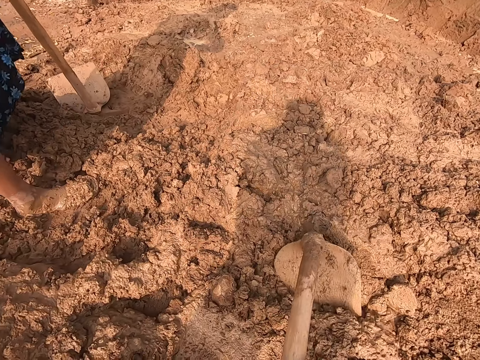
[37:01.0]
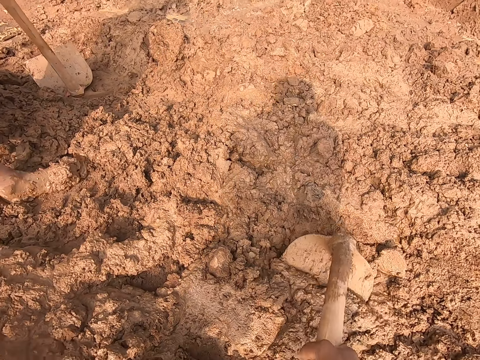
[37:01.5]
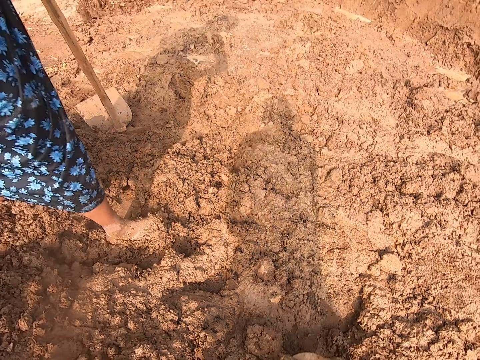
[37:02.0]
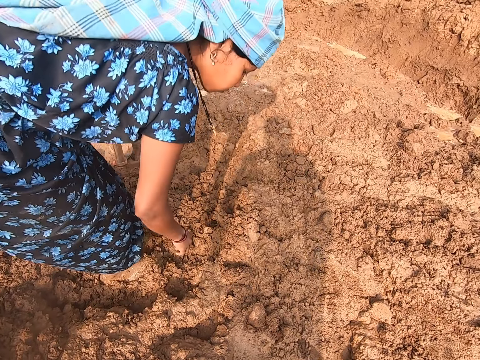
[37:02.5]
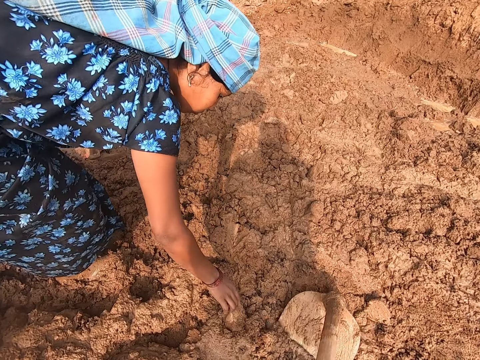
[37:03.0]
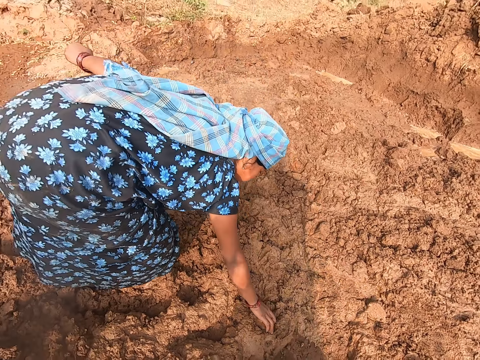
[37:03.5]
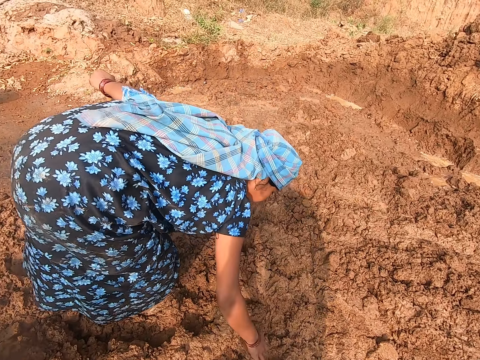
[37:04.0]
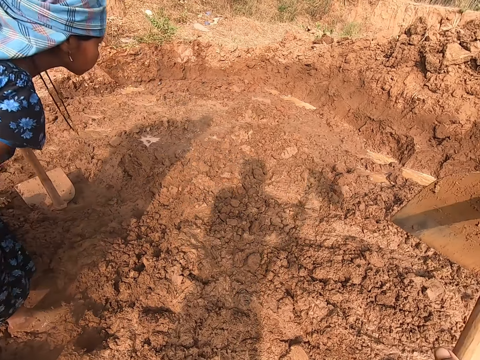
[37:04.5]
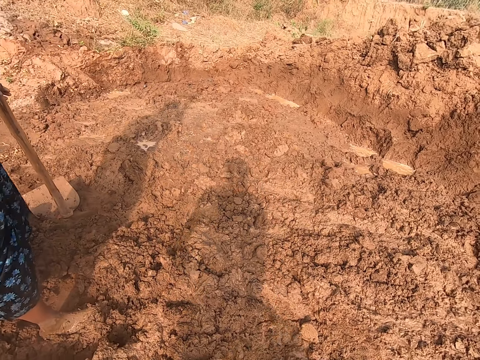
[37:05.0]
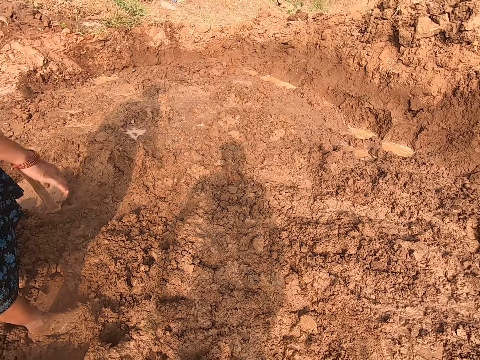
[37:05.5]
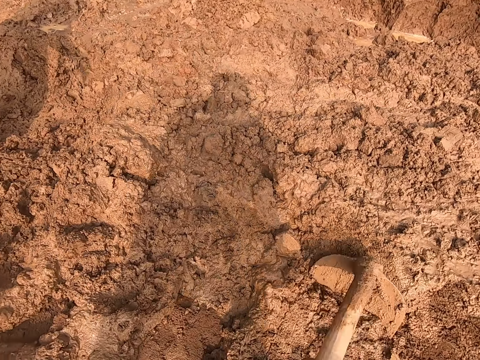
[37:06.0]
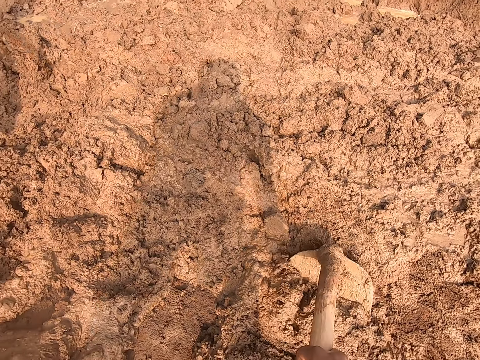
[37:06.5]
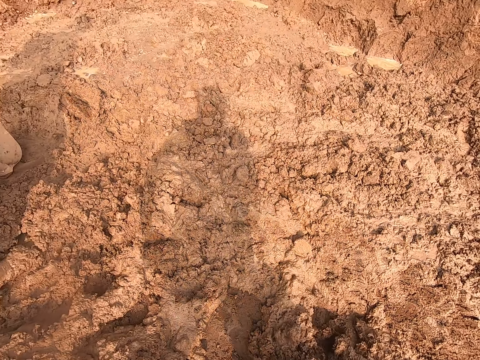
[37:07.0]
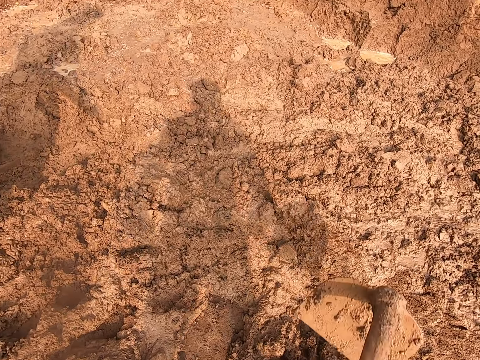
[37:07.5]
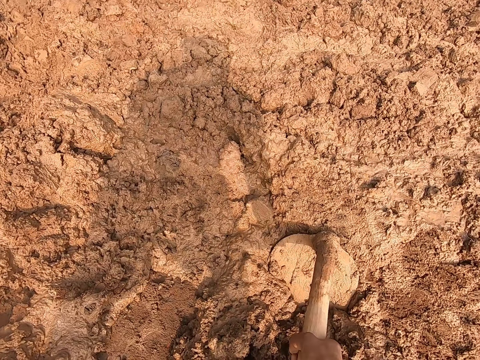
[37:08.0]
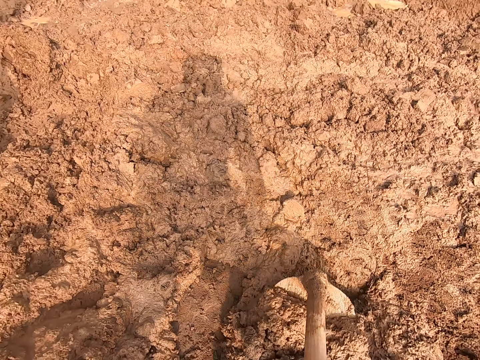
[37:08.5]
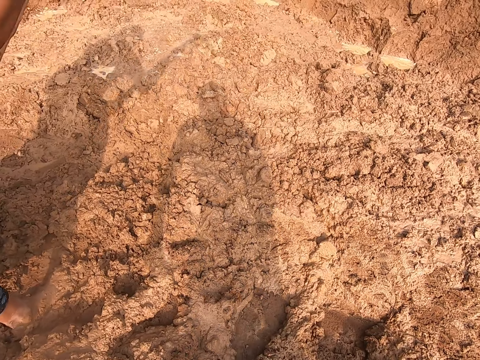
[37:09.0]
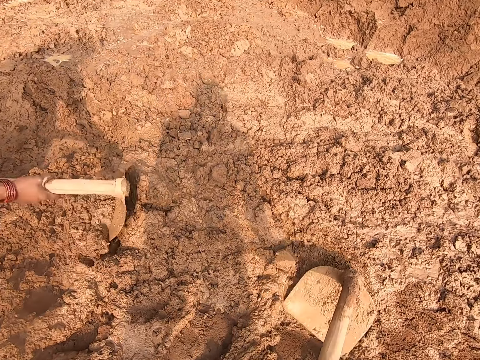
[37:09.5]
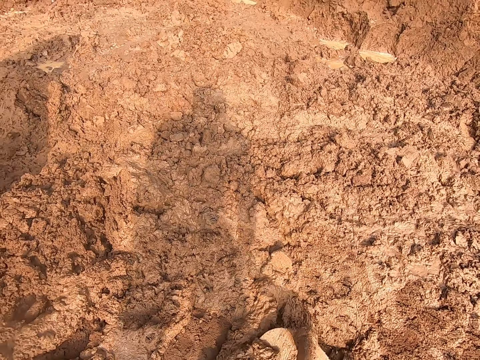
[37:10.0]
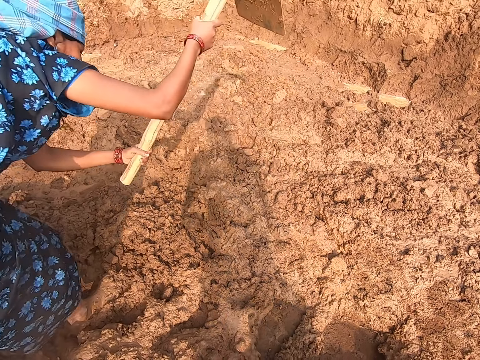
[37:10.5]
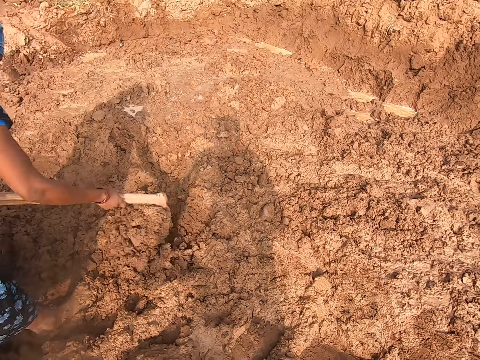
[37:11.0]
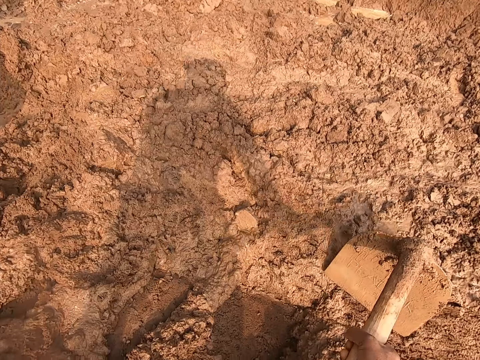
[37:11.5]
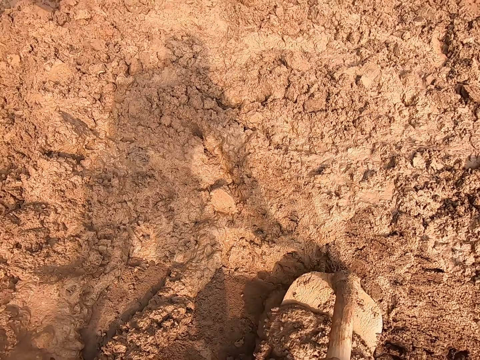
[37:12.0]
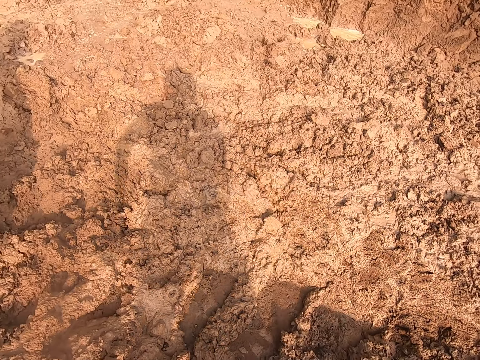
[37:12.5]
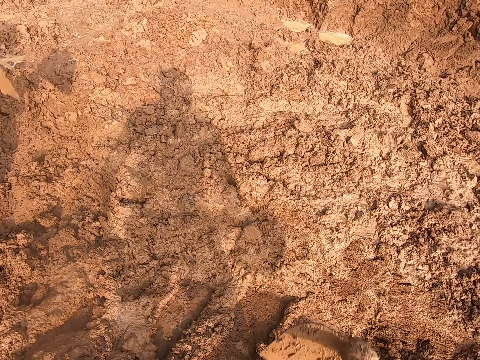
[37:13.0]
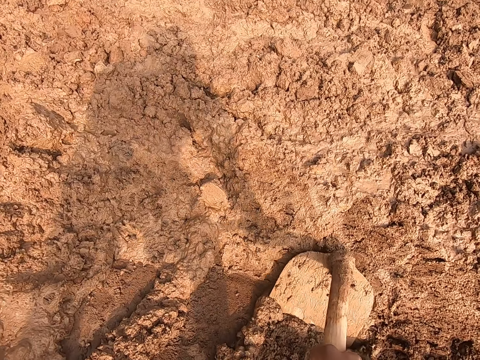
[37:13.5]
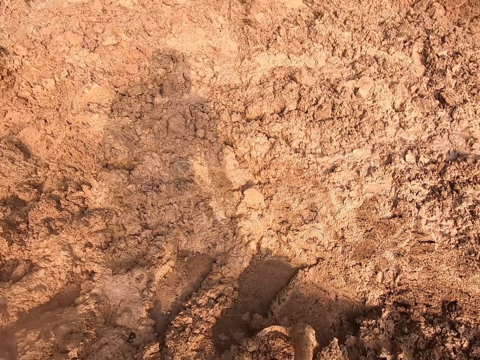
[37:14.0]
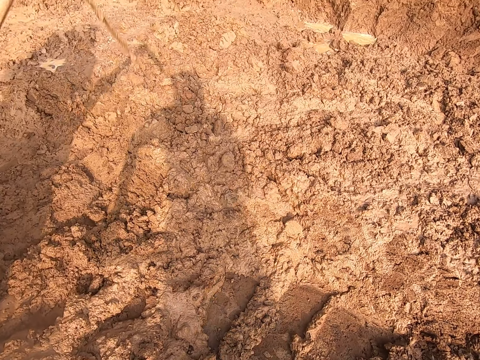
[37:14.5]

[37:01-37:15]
The camera wearer pulls soil with a shovel. The woman picks a stone from the ground with her right hand and throws away the stone with her right hand. The woman gathers mud with the hoe in both hands.

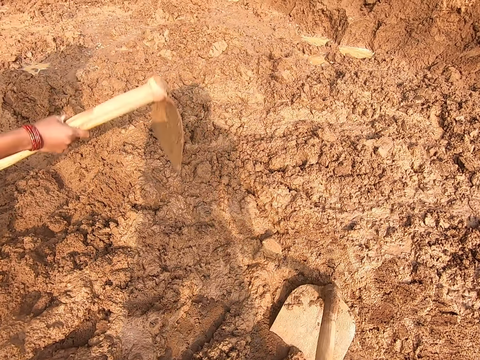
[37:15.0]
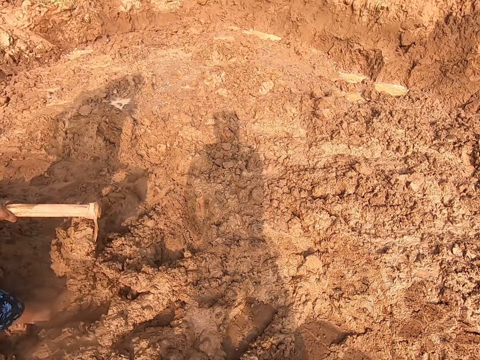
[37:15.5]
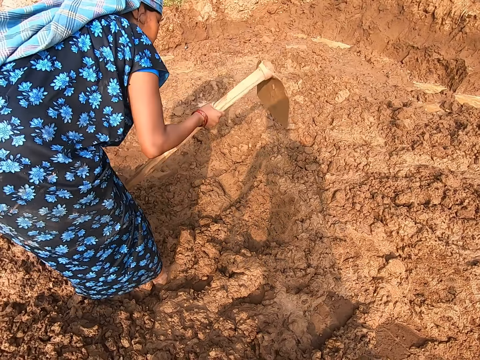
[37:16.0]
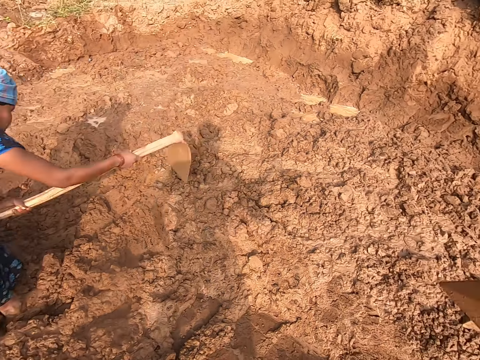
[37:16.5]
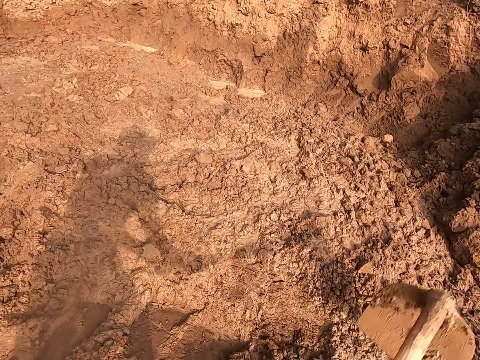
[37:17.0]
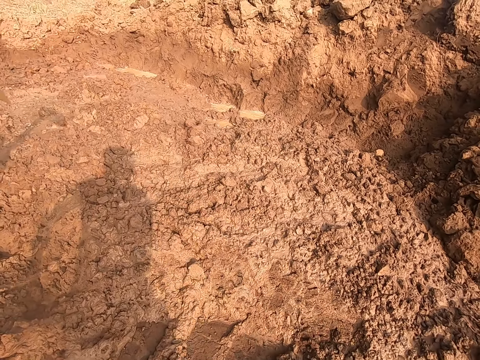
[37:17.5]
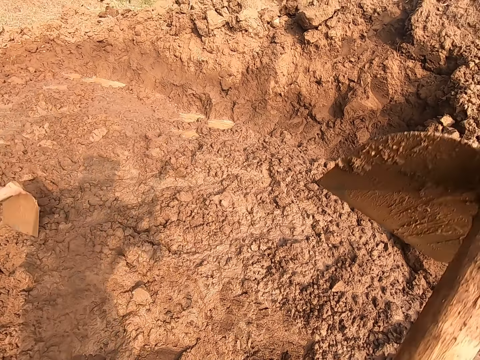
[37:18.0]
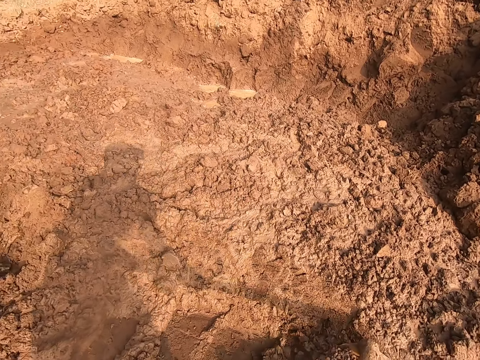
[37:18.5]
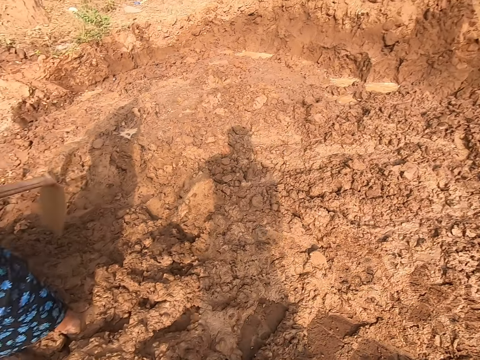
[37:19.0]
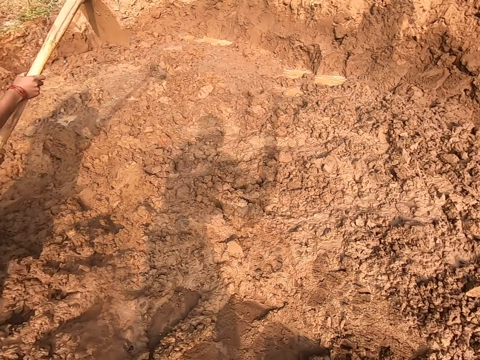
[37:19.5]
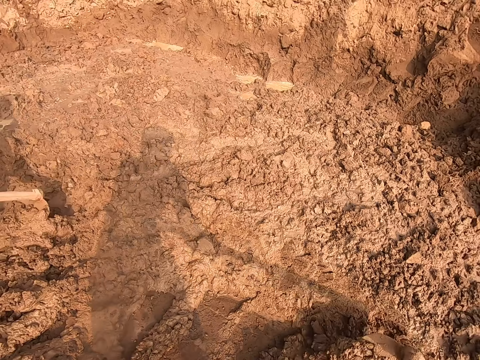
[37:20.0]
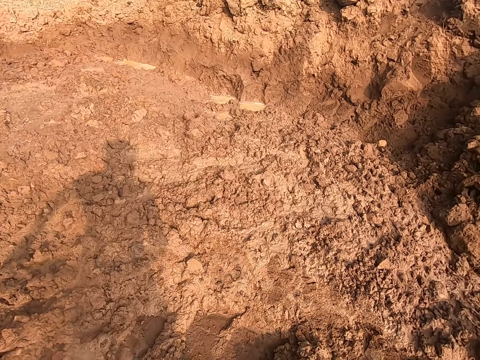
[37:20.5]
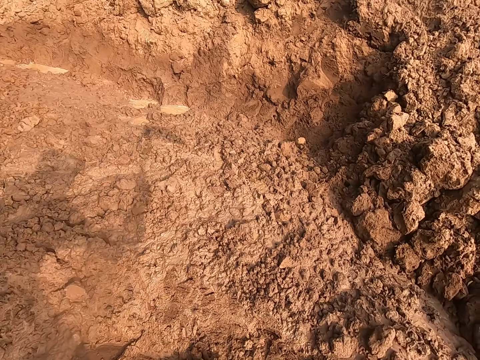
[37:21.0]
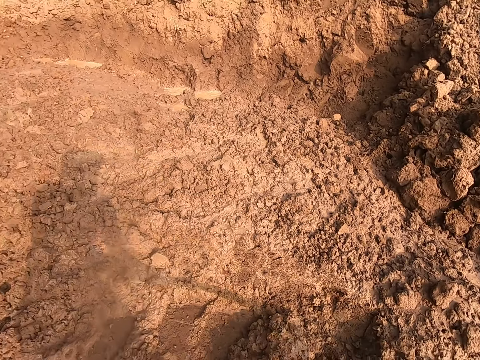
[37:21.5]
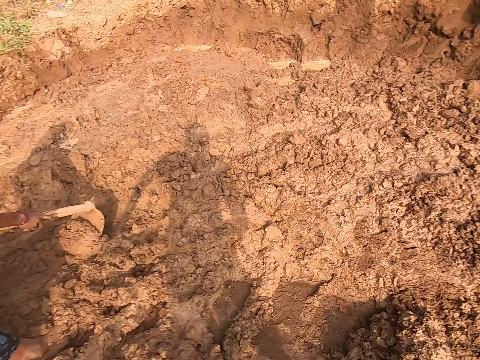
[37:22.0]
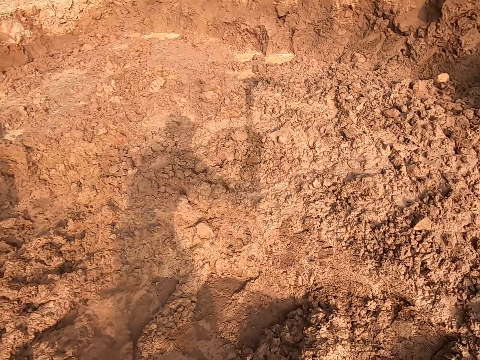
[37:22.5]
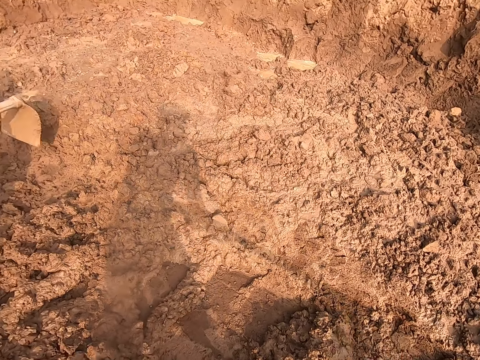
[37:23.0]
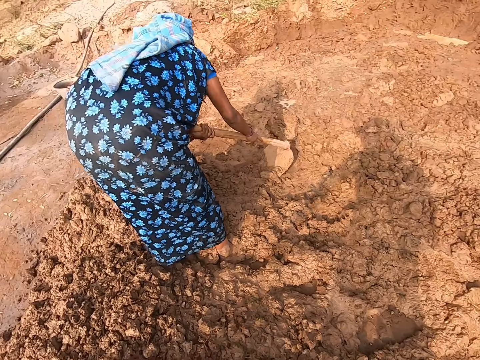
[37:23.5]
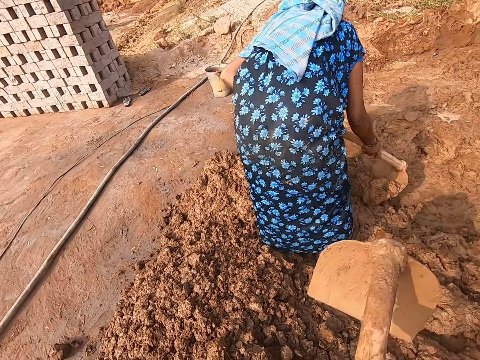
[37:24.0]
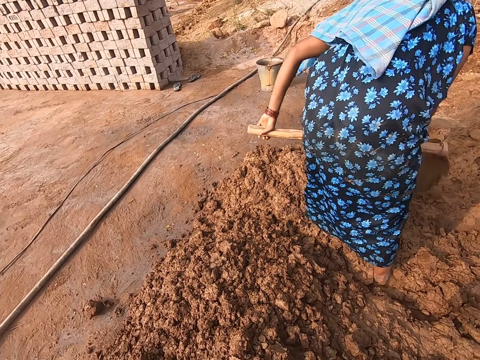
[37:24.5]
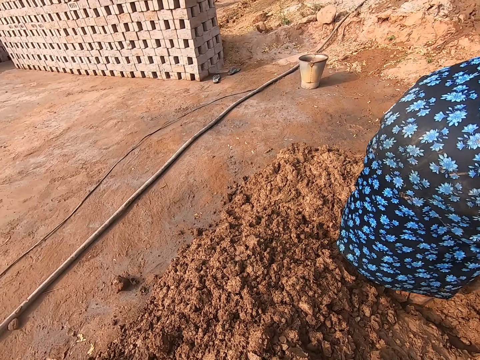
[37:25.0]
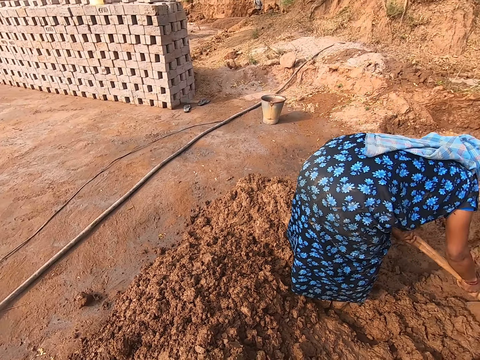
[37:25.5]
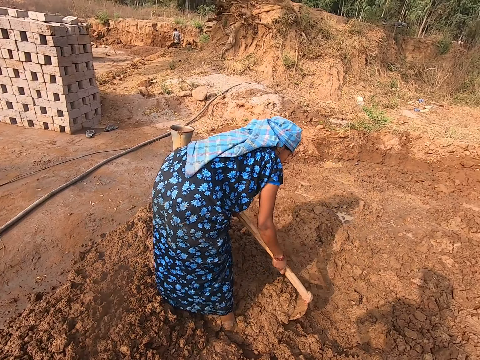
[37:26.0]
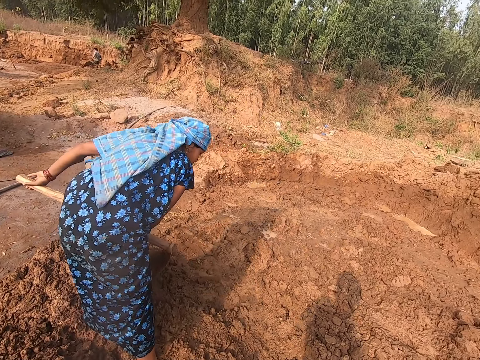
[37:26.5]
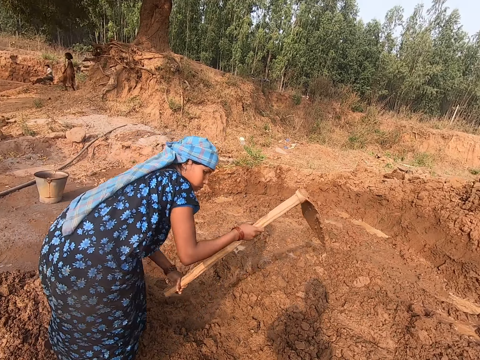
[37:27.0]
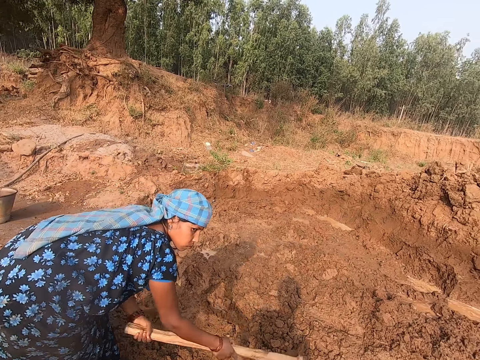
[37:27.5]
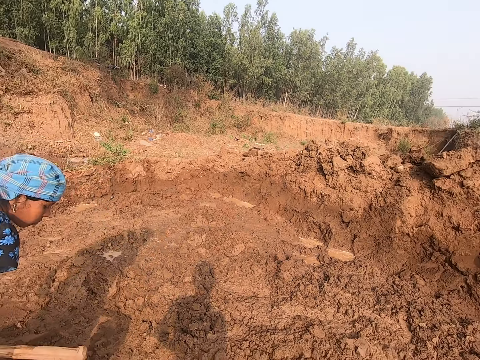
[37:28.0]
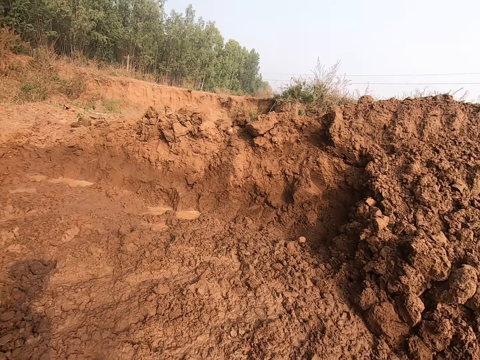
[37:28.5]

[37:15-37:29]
The camera wearer digs the ground with a shovel. They look around.
